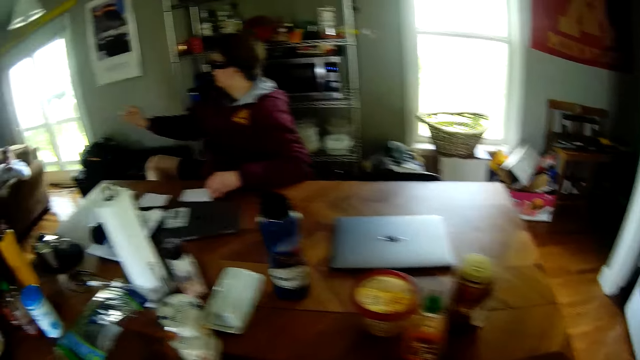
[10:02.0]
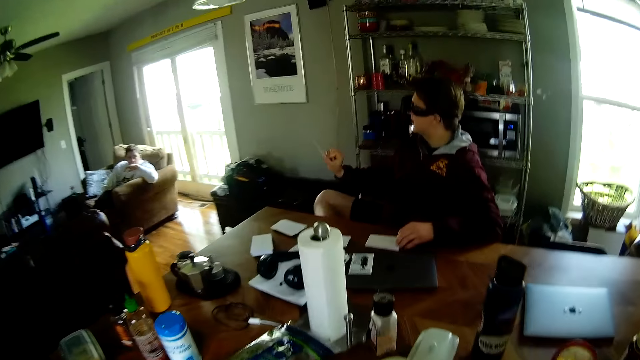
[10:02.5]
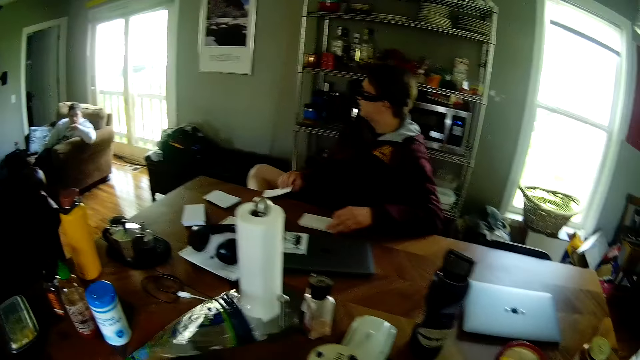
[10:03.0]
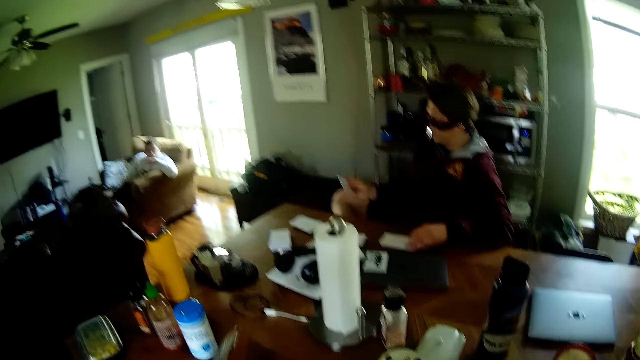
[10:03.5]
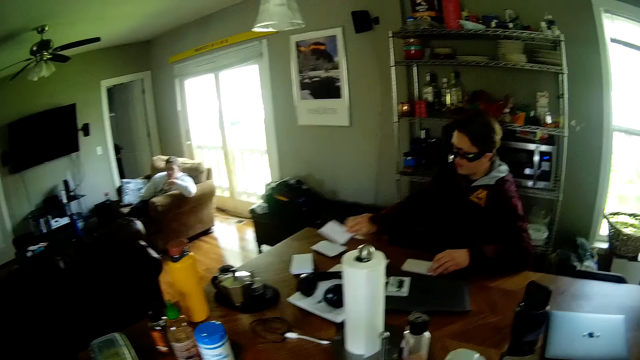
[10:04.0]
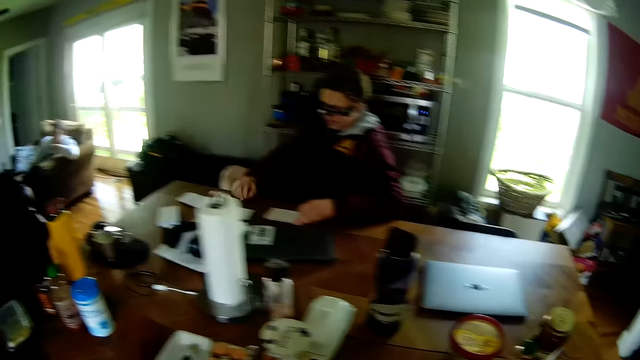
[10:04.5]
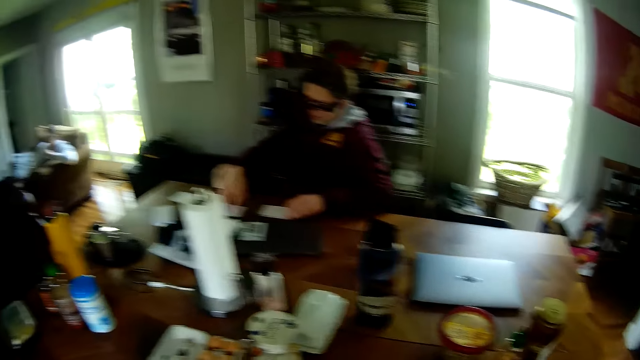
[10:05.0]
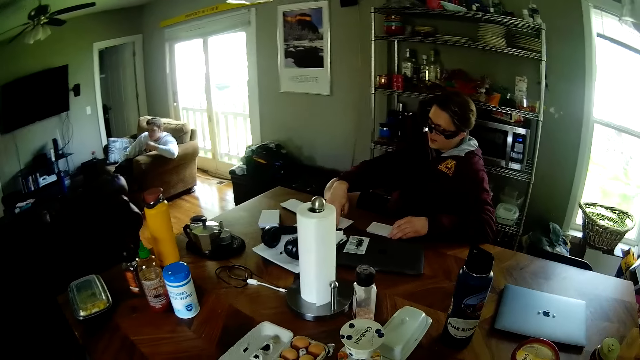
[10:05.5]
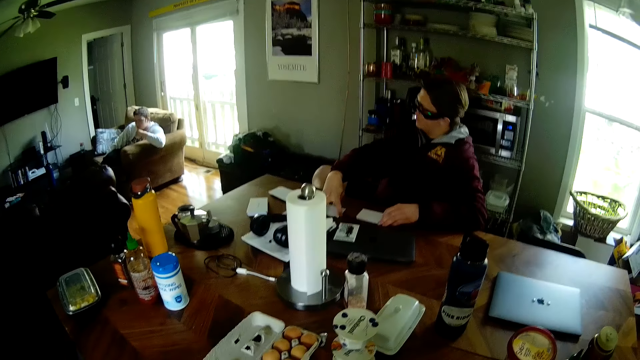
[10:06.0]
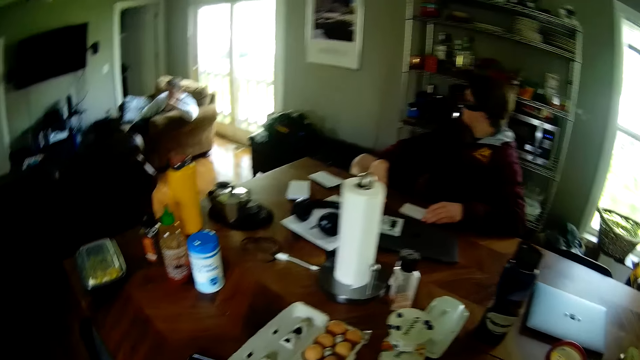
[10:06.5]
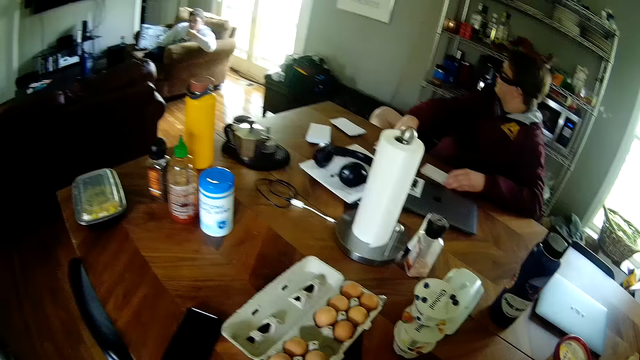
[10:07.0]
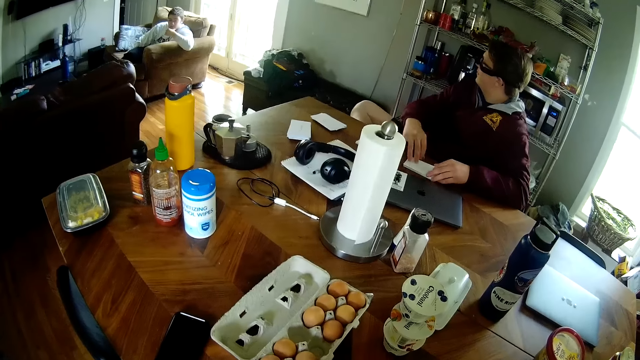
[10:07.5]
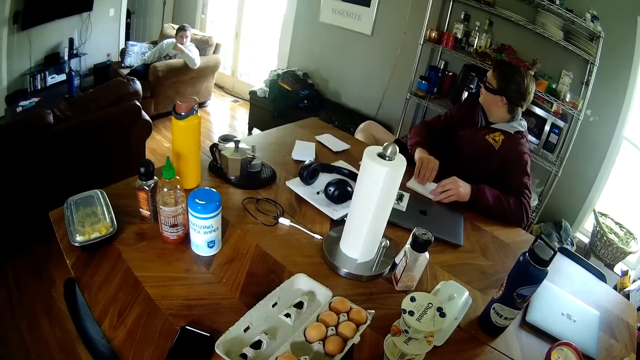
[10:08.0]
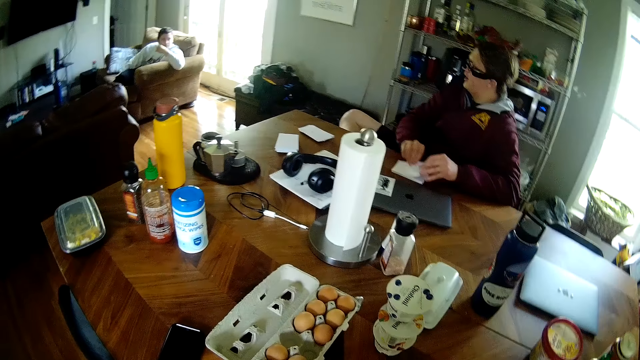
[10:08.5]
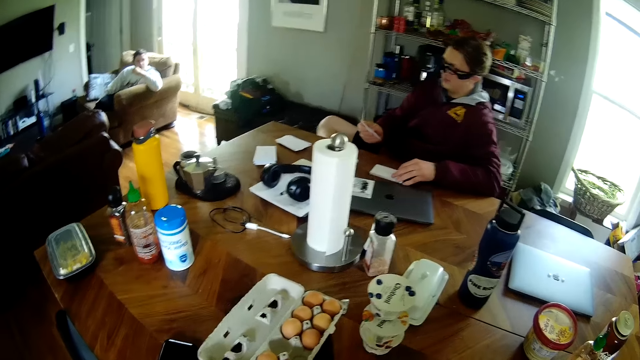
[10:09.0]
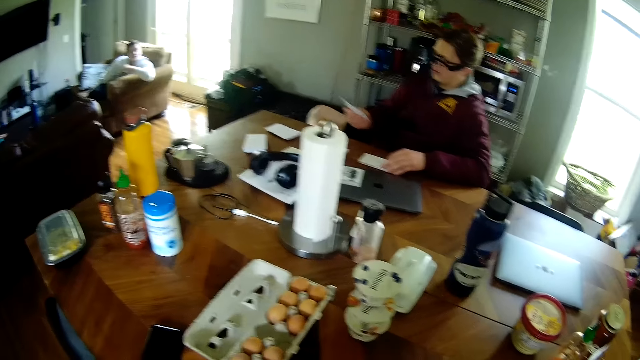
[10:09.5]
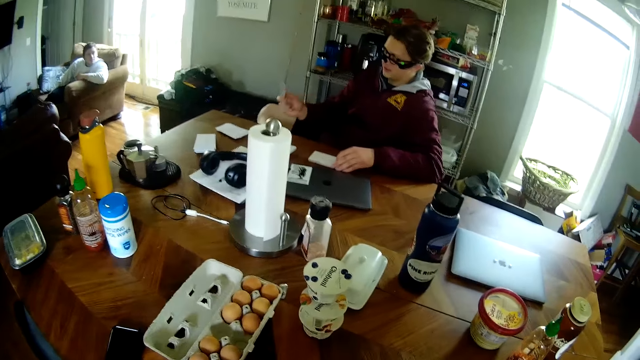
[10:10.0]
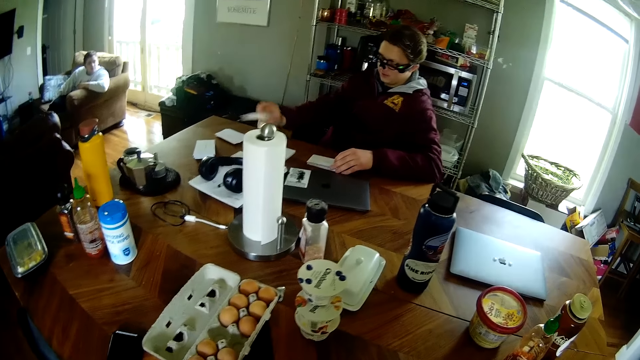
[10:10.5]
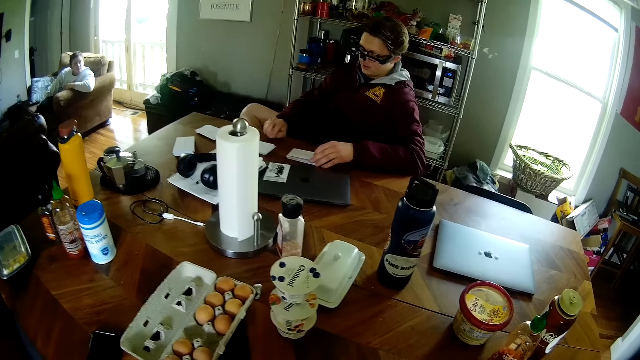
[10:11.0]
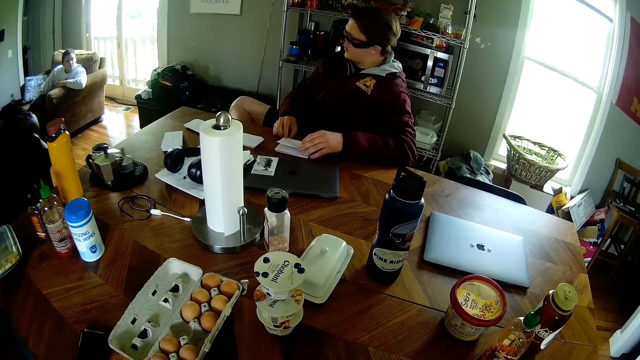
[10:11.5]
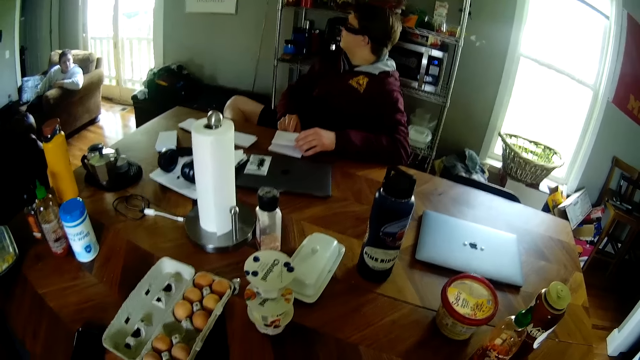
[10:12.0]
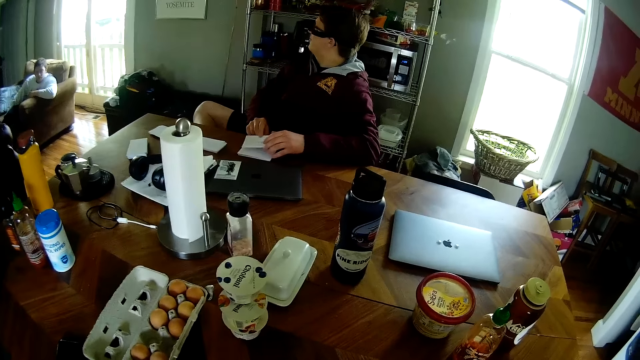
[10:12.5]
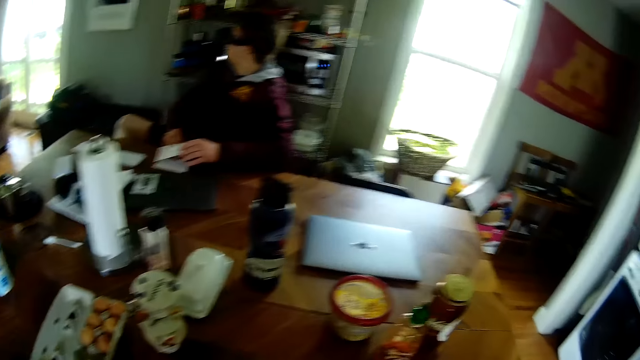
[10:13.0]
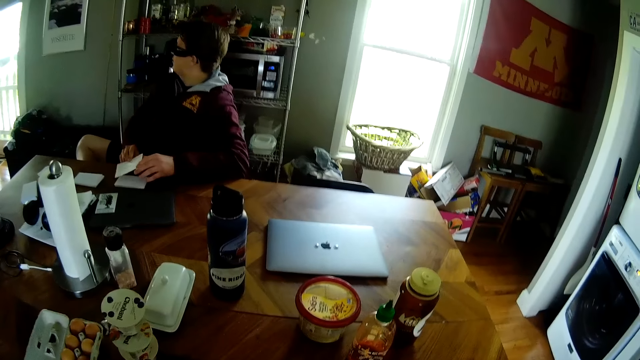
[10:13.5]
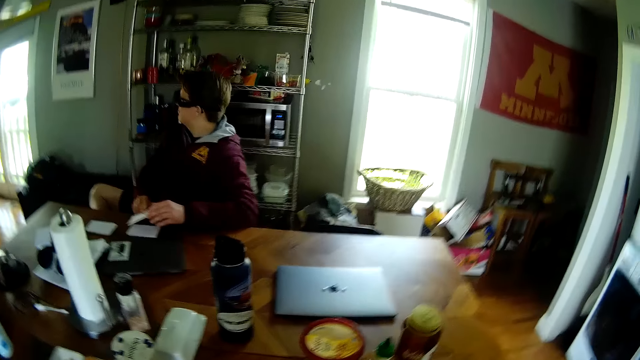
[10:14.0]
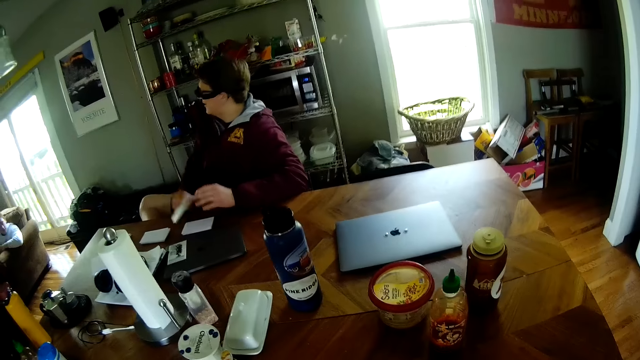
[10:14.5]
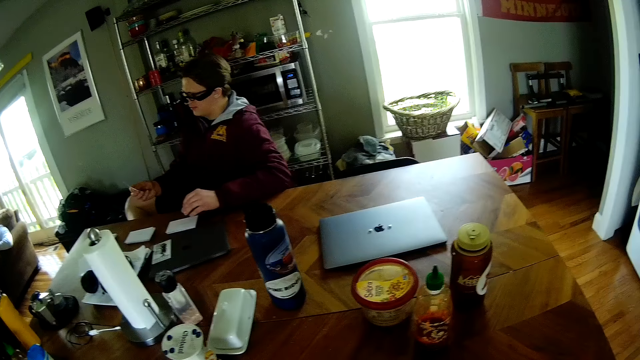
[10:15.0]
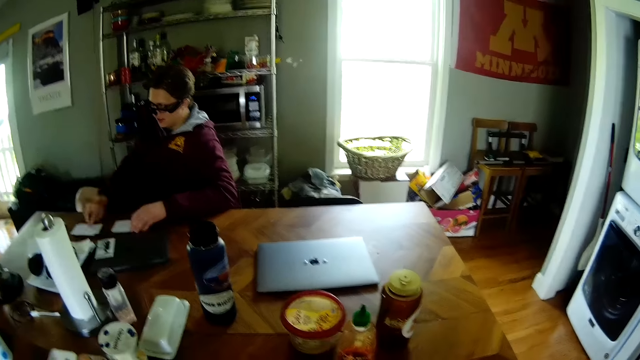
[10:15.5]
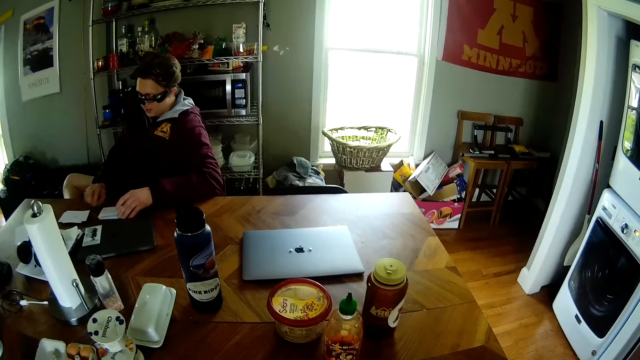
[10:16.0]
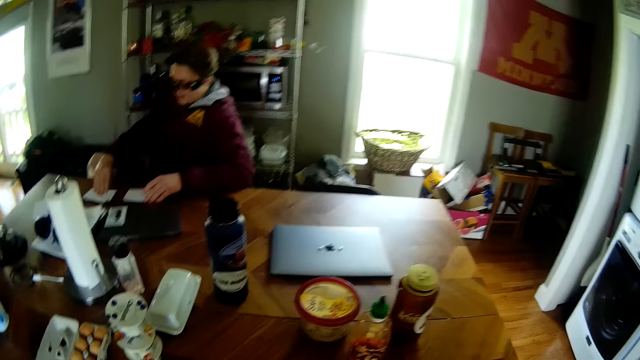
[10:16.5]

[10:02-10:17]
The camera wearer carries a pack of vegetables on the table with his right hand. He picks up the packet of something from the table. A man drops the card or piece of paper on the table with his right hand. He talks to another man. The man picks up the piece of paper. He carries the card on the table with his right hand. He stares at the piece of paper in his hand. He drops the card on the table with his right hand. He talks to the other man. The first man carries the card on the table with both hands. He stares at the piece of paper in his hand. He drops the card on the table with his right hand.

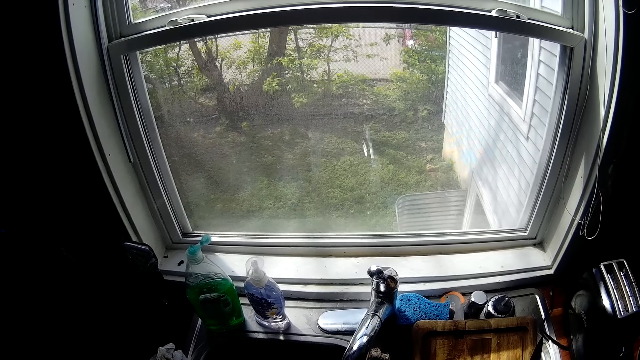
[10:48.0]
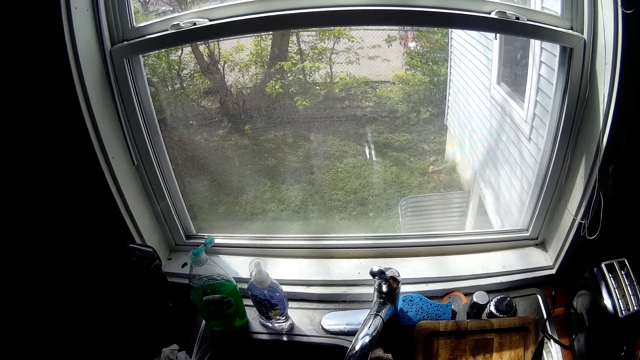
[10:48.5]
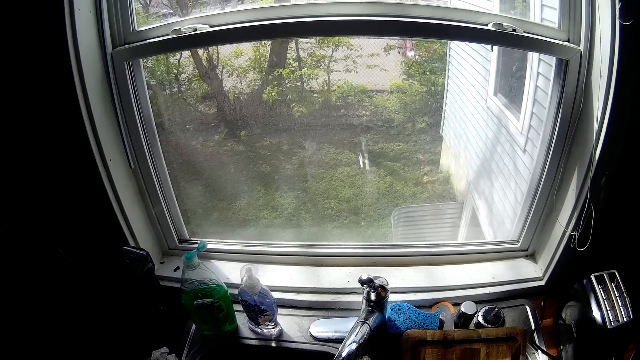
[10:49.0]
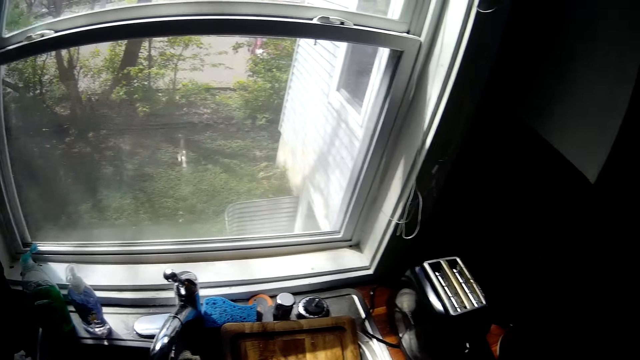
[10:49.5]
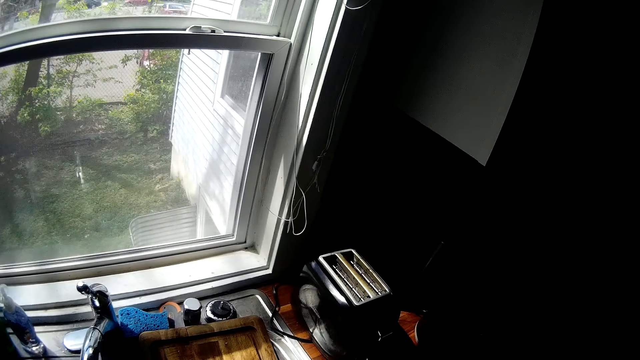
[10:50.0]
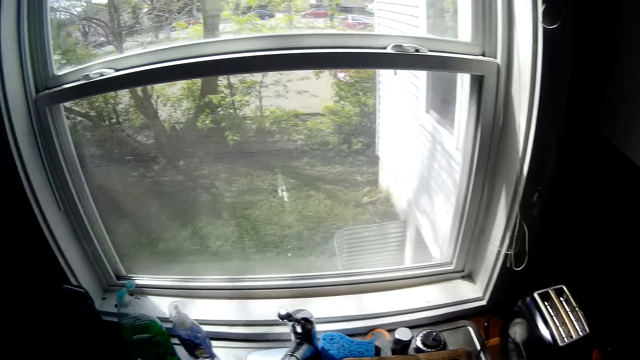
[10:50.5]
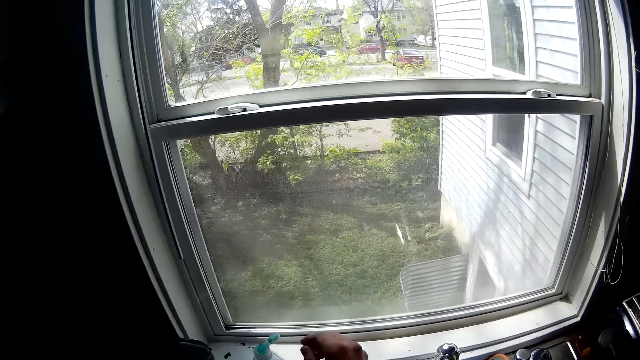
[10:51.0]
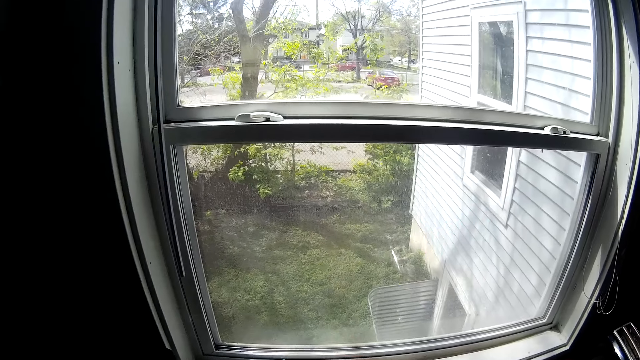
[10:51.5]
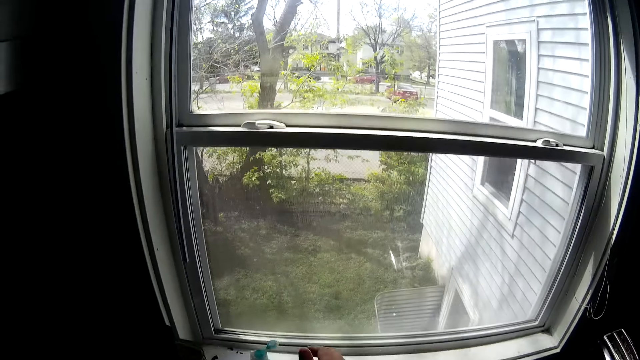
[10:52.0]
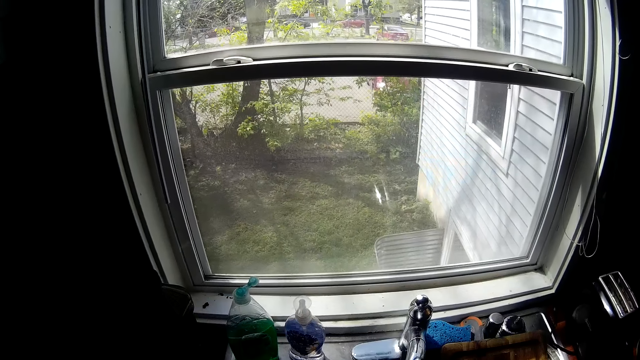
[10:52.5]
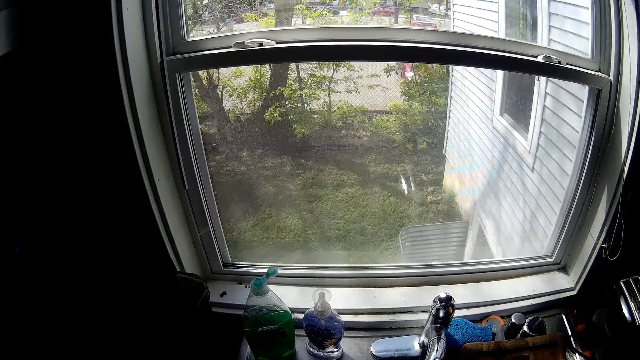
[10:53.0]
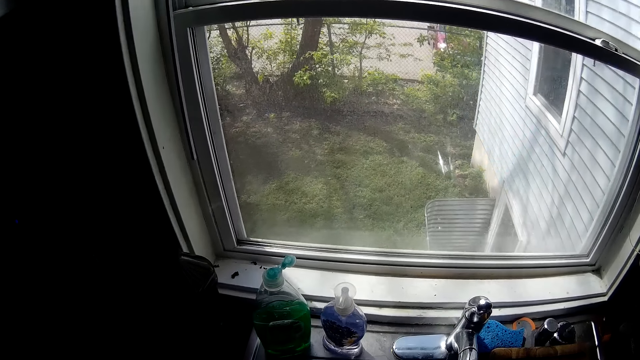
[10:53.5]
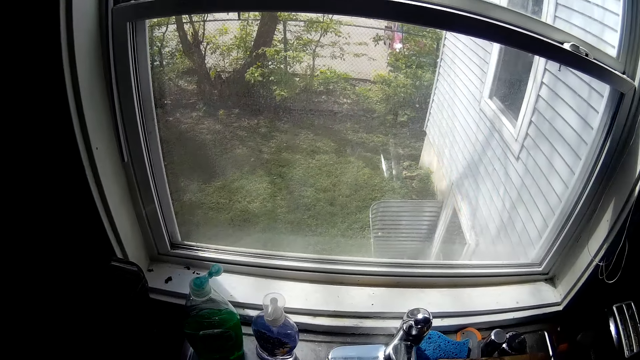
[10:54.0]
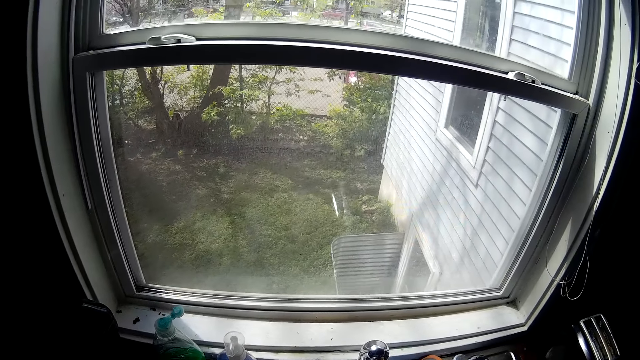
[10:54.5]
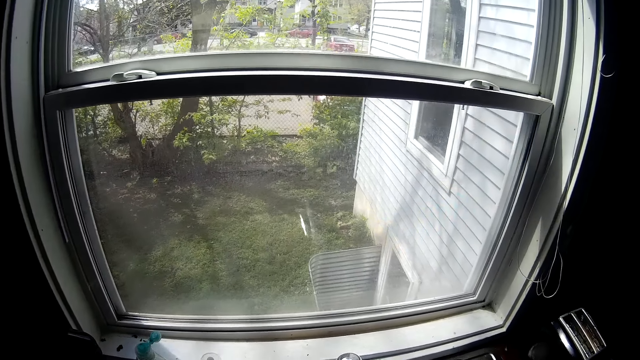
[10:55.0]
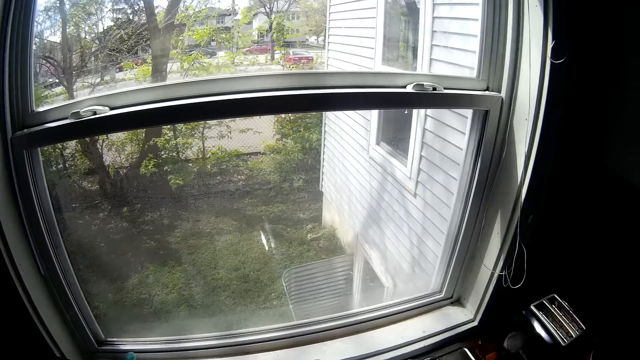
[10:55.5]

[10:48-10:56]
The camera wearer looks around the sink. He smears the soap in his hand. He washes something in the sink.
